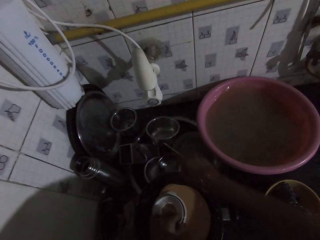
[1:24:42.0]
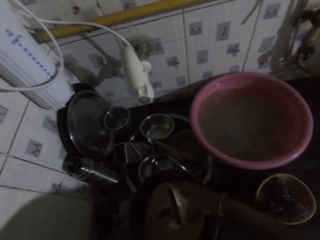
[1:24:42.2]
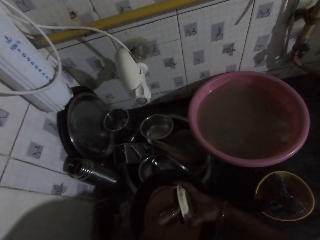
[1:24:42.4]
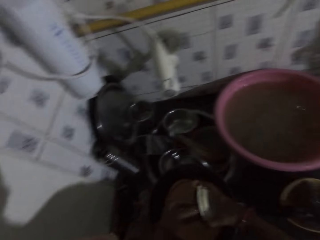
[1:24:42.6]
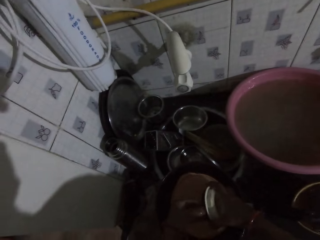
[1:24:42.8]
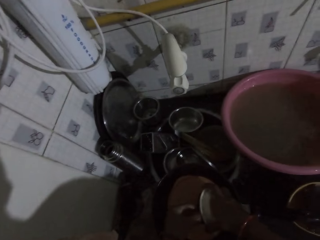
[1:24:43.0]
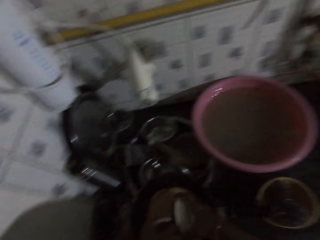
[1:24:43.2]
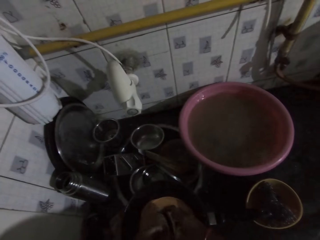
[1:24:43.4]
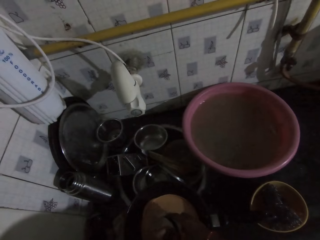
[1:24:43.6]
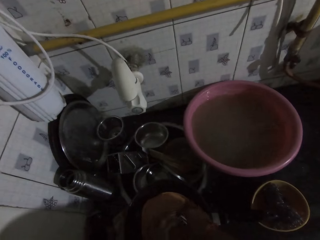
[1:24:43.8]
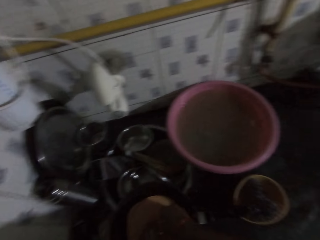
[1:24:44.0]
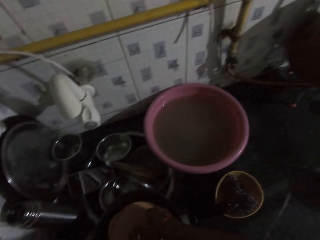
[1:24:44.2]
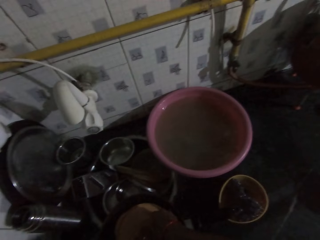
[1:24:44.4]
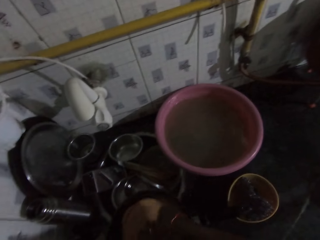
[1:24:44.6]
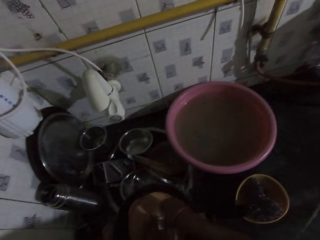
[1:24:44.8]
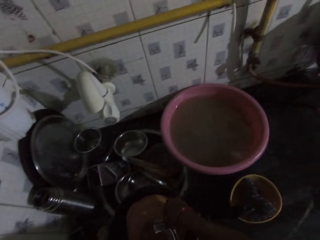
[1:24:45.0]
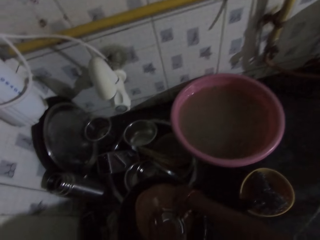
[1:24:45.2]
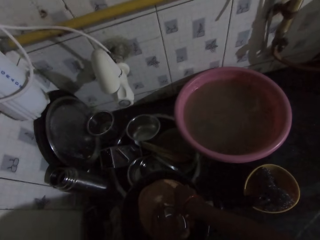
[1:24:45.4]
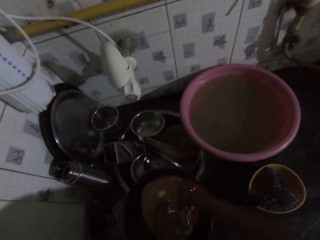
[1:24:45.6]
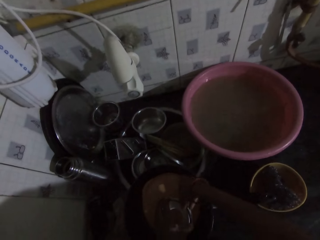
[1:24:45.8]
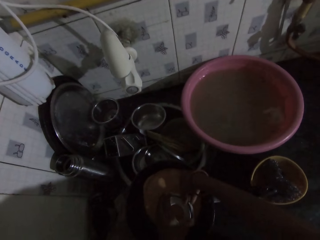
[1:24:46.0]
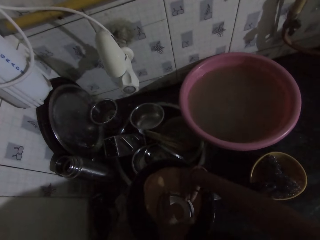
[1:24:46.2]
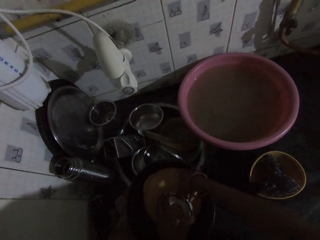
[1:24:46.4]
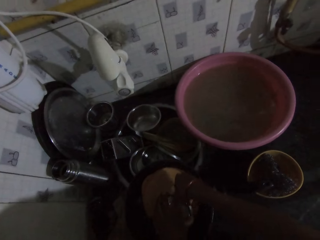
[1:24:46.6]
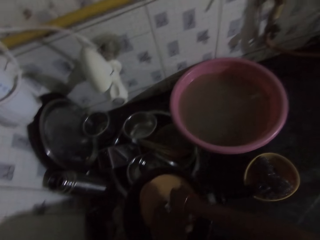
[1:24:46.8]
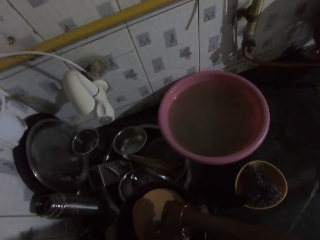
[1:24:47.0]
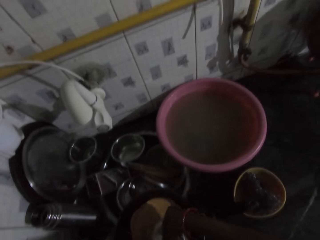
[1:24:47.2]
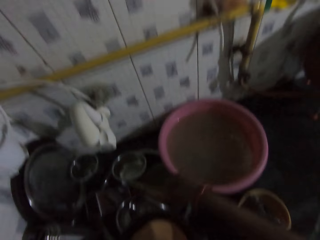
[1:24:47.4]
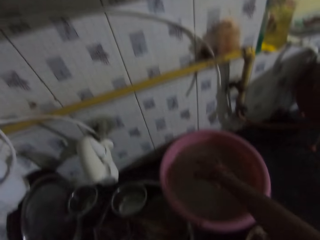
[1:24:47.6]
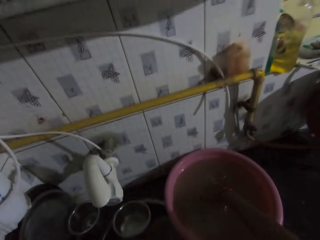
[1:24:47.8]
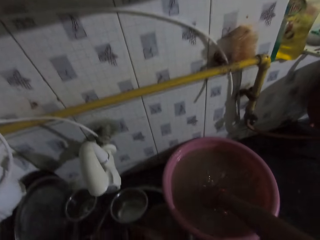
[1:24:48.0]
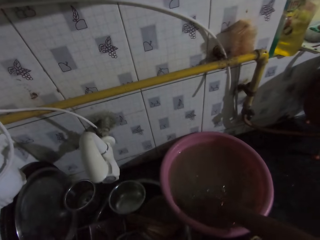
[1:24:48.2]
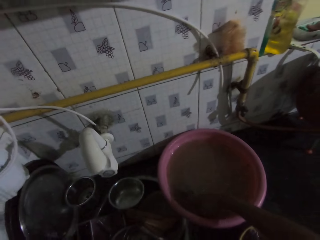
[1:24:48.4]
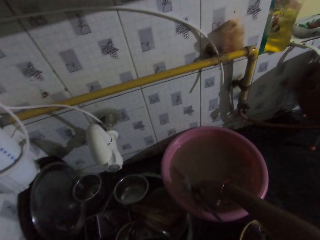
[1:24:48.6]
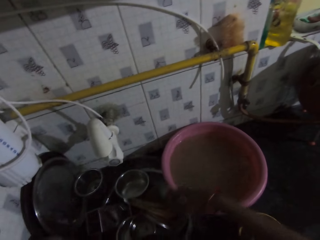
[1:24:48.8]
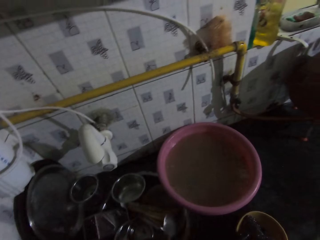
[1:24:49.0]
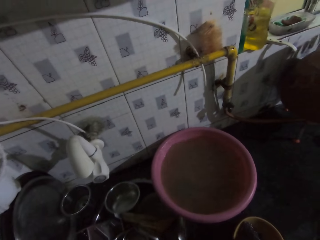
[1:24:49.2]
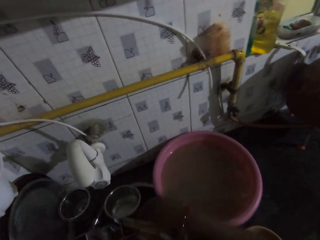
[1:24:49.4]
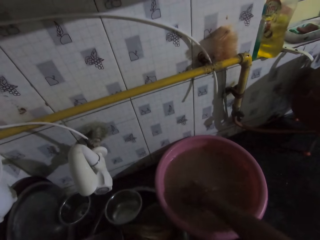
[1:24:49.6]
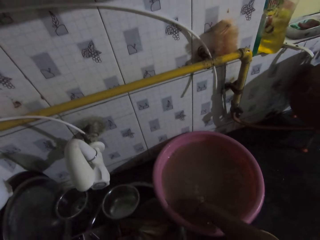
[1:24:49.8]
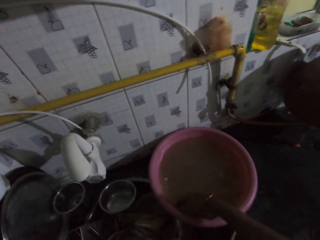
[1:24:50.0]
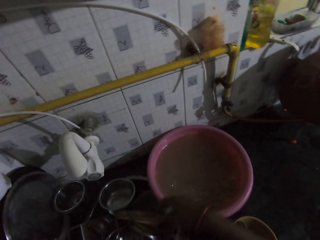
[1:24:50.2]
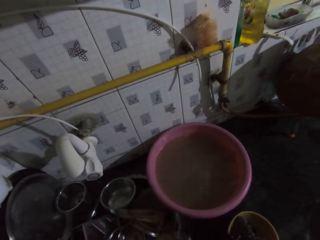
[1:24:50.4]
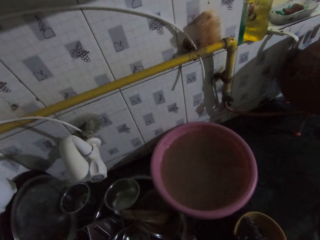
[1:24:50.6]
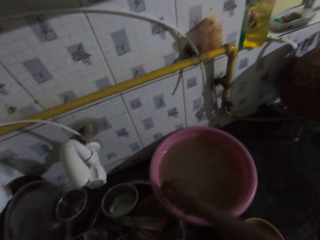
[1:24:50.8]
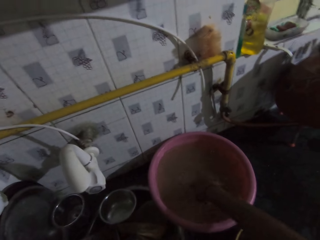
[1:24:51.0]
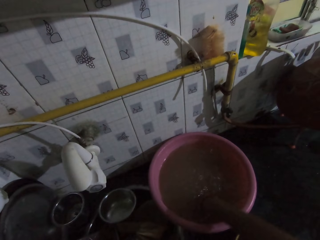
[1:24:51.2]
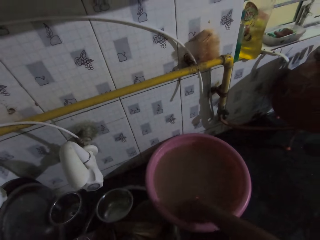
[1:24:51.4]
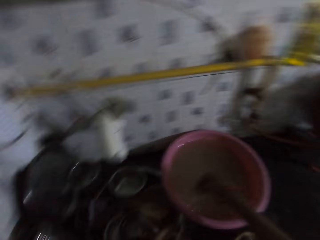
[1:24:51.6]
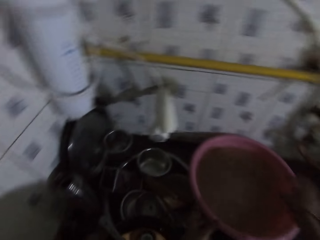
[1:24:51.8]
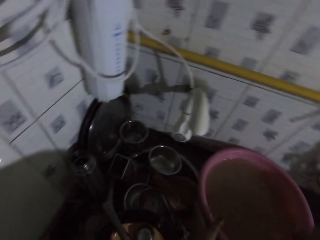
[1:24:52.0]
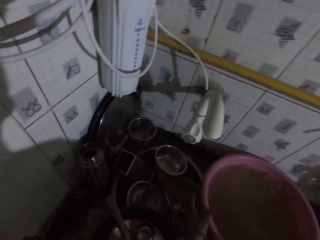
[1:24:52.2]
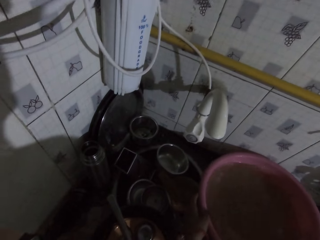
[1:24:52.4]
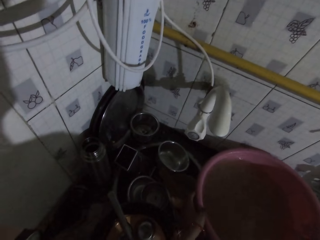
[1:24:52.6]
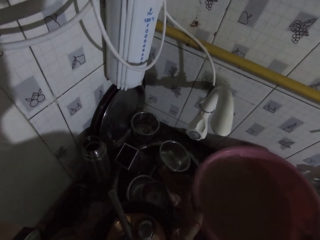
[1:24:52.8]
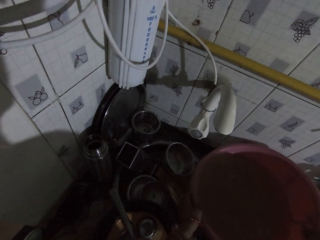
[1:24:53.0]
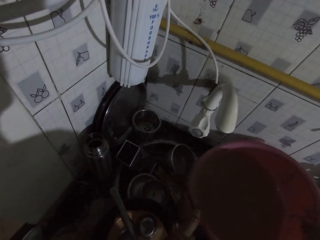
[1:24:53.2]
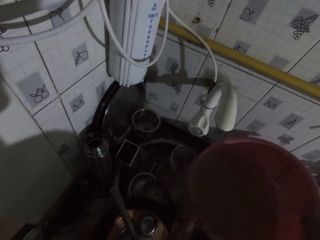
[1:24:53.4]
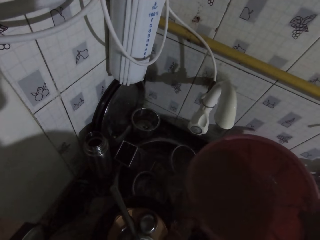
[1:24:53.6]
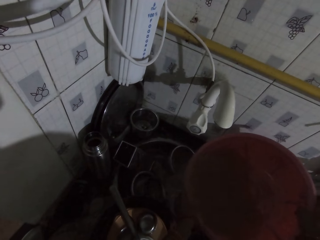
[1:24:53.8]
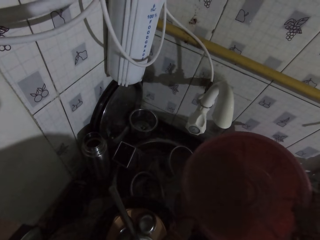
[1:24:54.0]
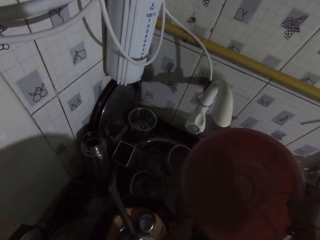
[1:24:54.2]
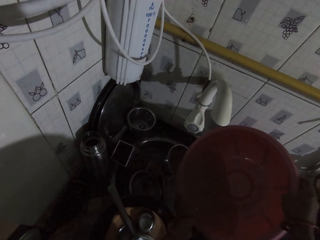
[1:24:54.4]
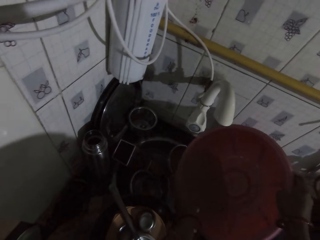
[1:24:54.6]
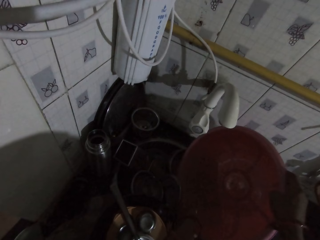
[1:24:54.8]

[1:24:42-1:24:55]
The camera wearer drops the plates in the sink bowl with her left hand. She holds the white lid with both hands. She removes a black band from the white lid in her left hand with her right hand. She picks some spoons from the pink bowl with her right hand. She moves cutlery from a plastic basin to a sink. She drops the spoons in the sink bowl with her right hand. She picks a lid from the pink bowl with her right hand. She drops the lid in her right hand in the sink bowl. She mixes the water in the pink bowl with her right hand. She carries the pink bowl from the sink top with both hands. She pours the water in the pink bowl into the sink with both hands.

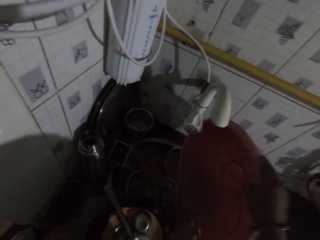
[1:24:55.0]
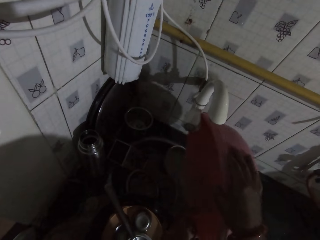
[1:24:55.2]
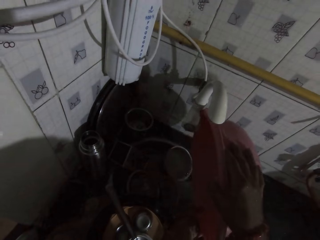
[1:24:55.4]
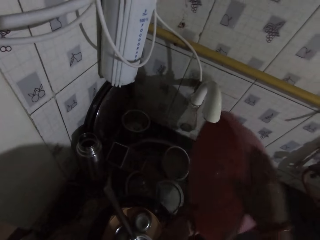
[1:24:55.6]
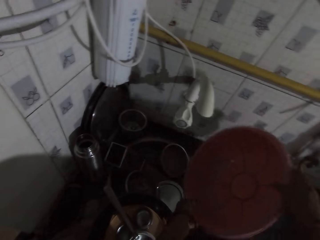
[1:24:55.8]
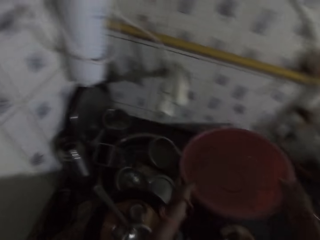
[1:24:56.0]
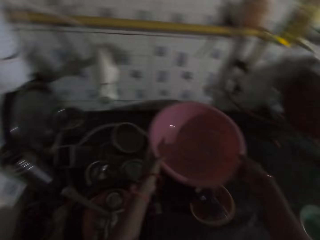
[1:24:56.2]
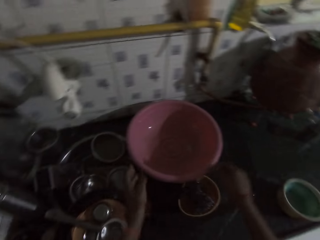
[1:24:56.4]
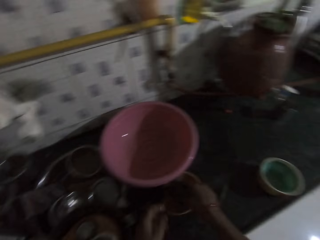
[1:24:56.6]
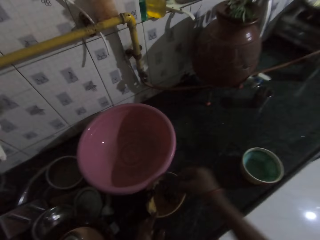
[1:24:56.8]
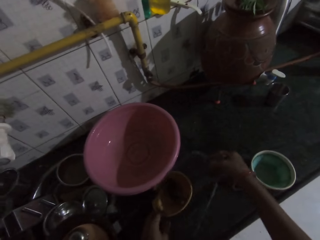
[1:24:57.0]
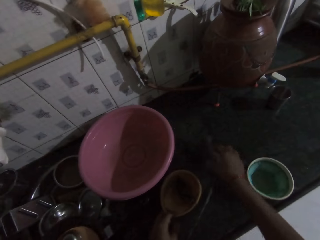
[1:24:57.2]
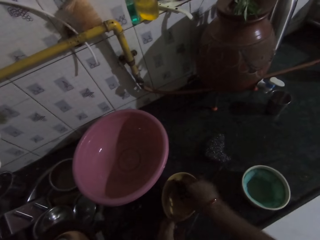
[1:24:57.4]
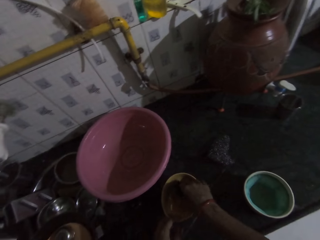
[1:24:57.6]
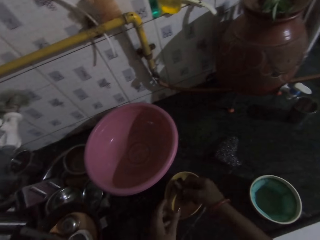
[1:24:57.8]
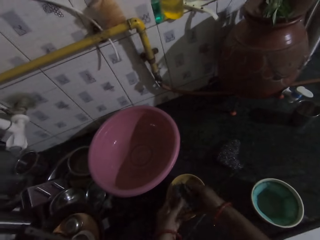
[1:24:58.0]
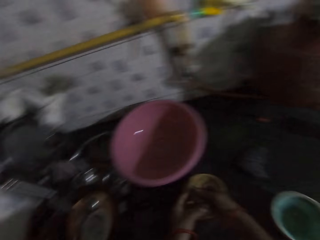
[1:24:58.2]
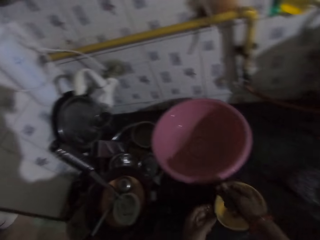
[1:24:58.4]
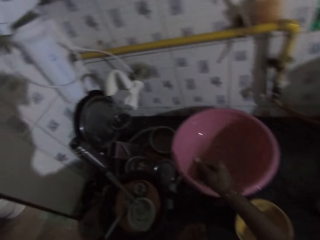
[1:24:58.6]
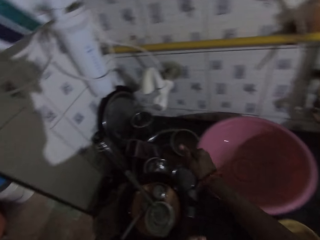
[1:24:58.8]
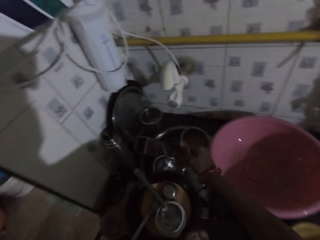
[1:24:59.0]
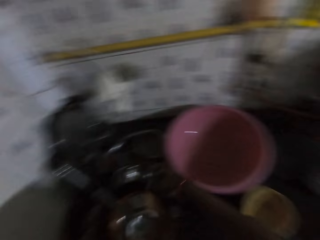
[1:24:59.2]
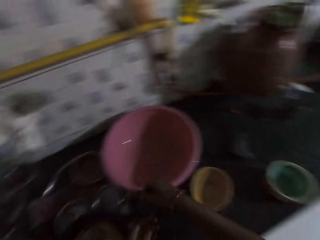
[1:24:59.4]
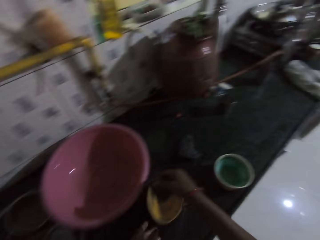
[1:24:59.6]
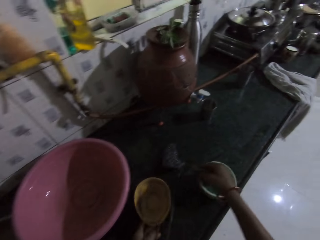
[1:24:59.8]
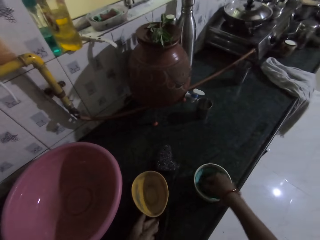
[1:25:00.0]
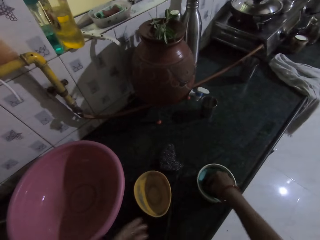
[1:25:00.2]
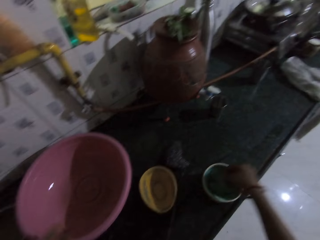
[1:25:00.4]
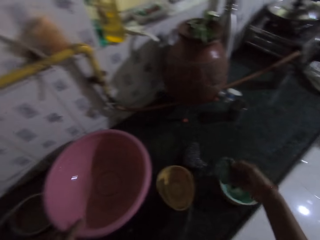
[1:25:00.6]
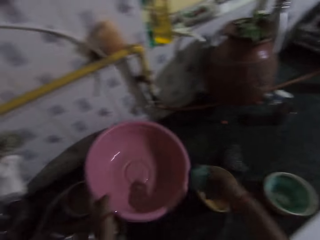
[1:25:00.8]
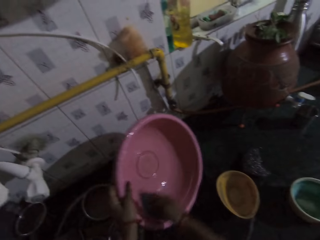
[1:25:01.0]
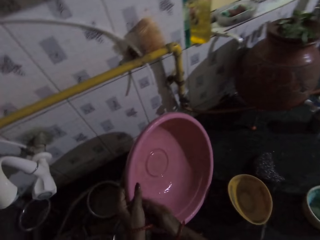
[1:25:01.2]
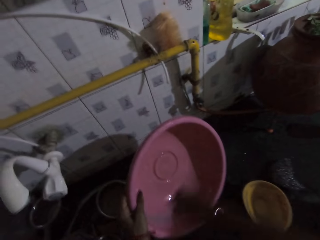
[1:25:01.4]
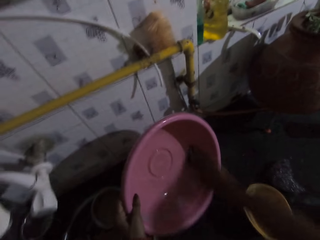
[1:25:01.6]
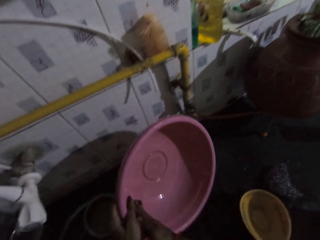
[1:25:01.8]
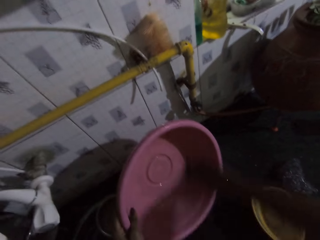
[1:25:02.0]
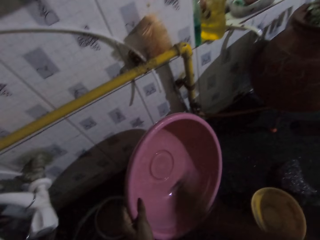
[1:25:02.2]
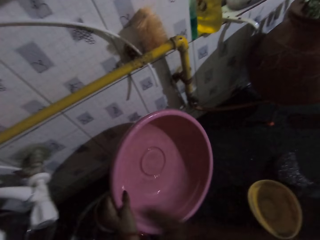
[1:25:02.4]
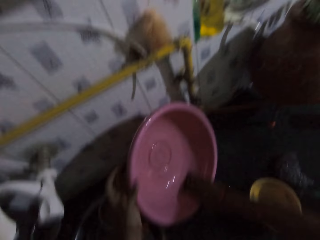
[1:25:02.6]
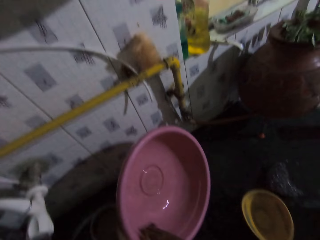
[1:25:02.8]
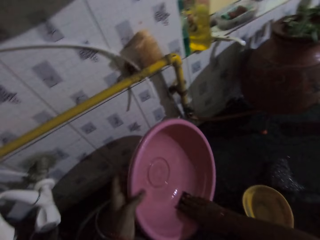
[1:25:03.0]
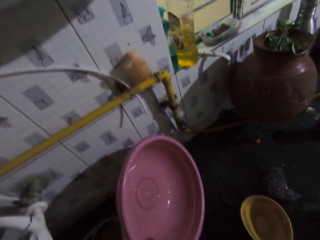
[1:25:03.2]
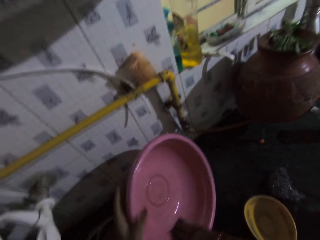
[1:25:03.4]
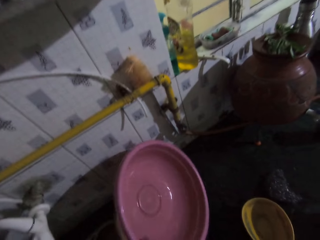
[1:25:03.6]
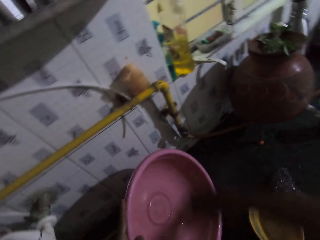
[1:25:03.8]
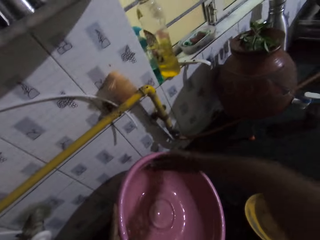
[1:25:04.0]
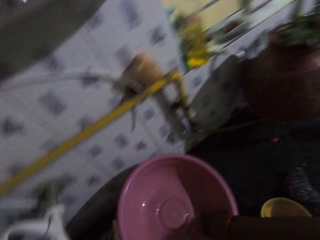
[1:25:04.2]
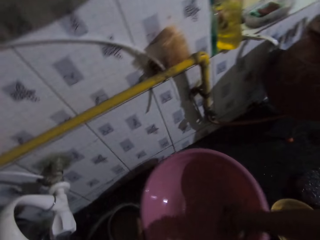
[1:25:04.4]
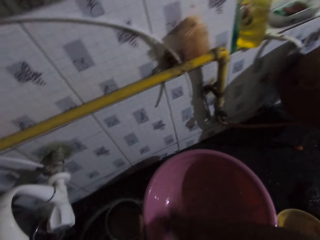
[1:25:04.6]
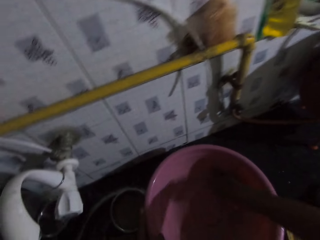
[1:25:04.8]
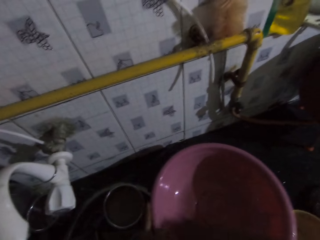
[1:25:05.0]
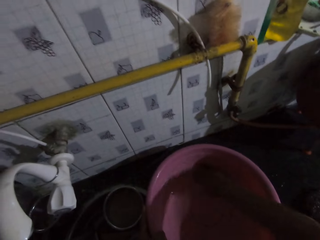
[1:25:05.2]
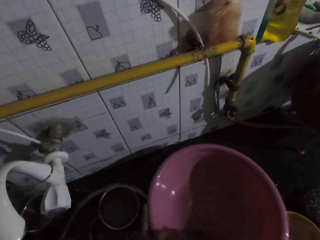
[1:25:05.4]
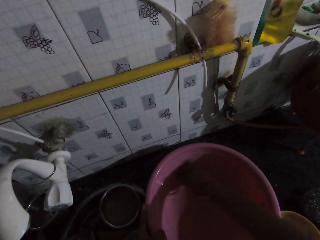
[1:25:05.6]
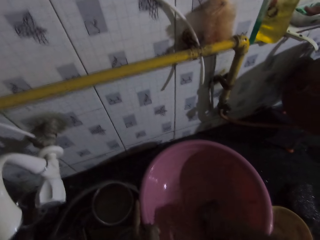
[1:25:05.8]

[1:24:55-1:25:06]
The camera wearer drops the pink bowl on the sink top with both hands. She picks a sponge from the yellow bowl on the counter top with her right hand. She moves the yellow bowl on the counter top with her left hand. She drops the sponge in her right hand on the counter top. She picks a sponge from the yellow bowl on the counter top with her right hand. She holds the yellow bowl on the counter top with her left hand. She holds the sponge in the yellow bowl with both hands. She squeezes some water from the sponge with her right hand into the sink bowl. She moves the yellow bowl on the counter top with her left hand. She dips the sponge in soap into the bowl on the counter top with her right hand. She removes the sponge from the bowl with her right hand. She tilts a plastic basin. She washes the pink bowl in her left hand with the sponge in her right hand.
